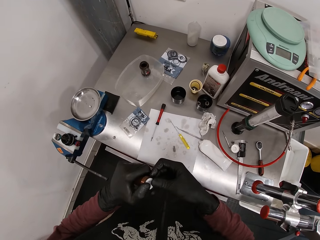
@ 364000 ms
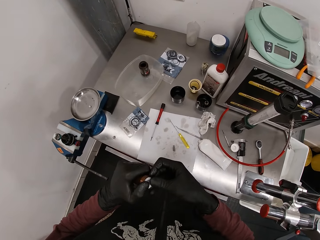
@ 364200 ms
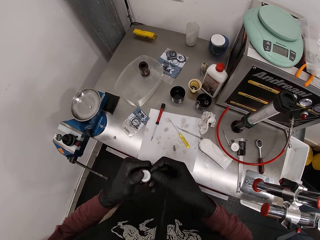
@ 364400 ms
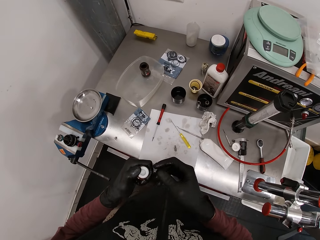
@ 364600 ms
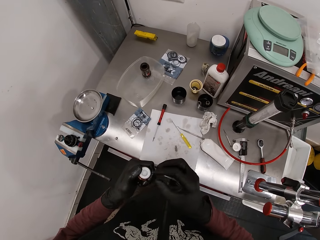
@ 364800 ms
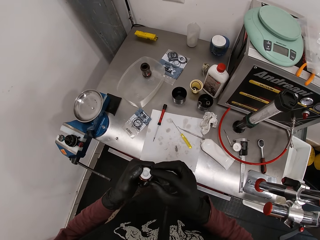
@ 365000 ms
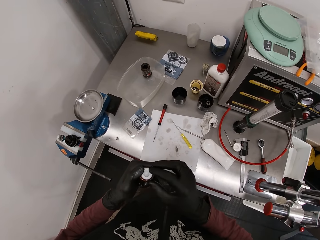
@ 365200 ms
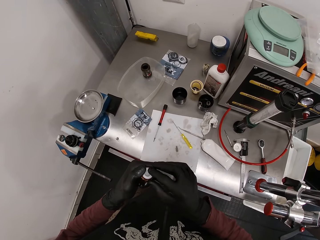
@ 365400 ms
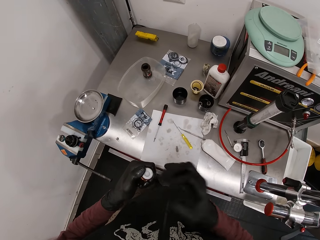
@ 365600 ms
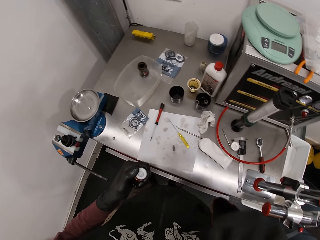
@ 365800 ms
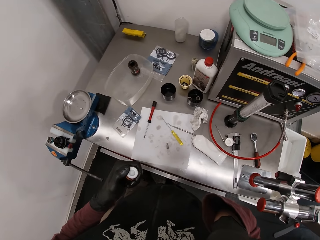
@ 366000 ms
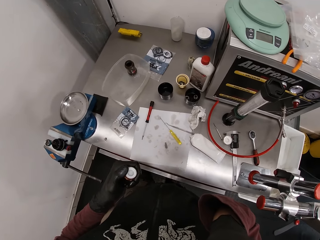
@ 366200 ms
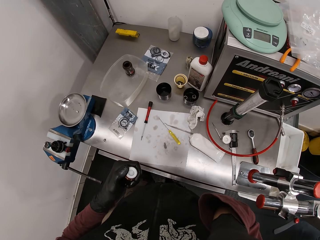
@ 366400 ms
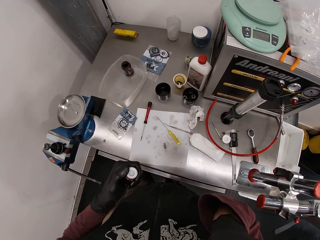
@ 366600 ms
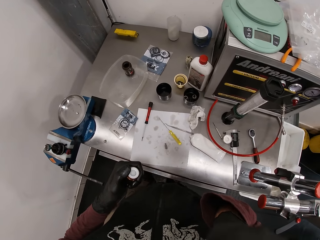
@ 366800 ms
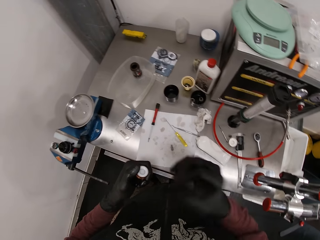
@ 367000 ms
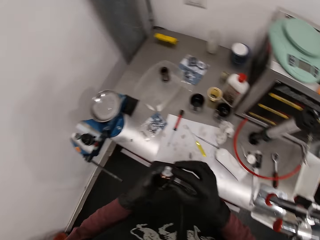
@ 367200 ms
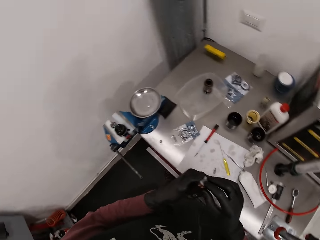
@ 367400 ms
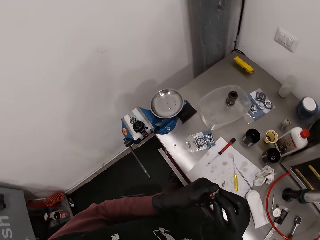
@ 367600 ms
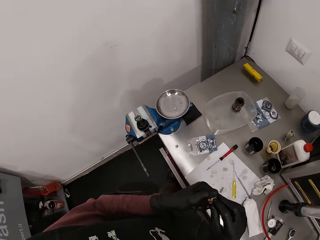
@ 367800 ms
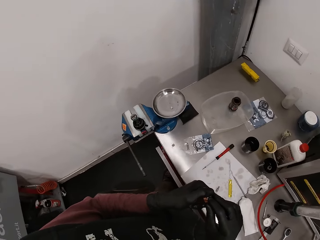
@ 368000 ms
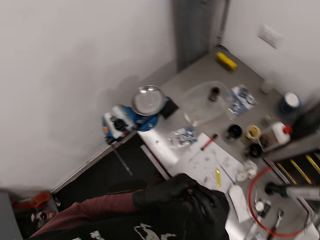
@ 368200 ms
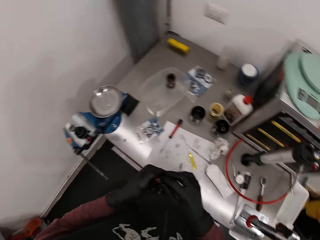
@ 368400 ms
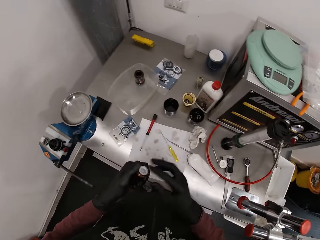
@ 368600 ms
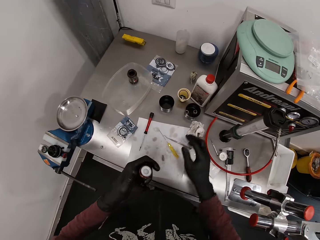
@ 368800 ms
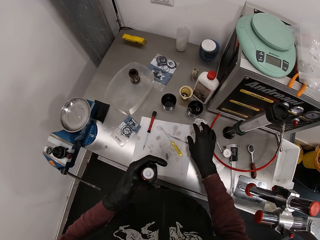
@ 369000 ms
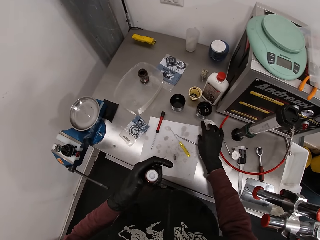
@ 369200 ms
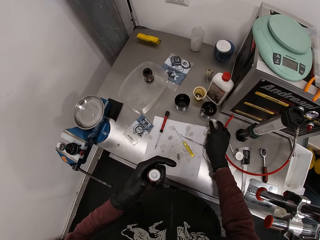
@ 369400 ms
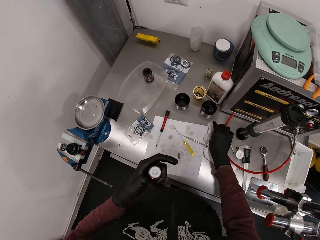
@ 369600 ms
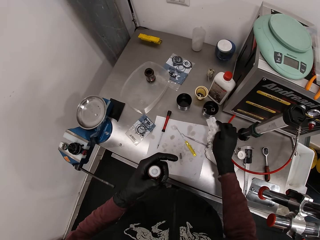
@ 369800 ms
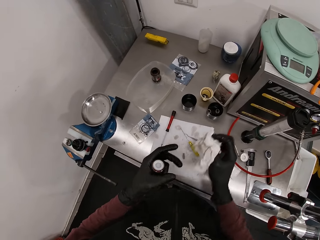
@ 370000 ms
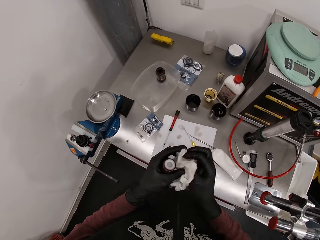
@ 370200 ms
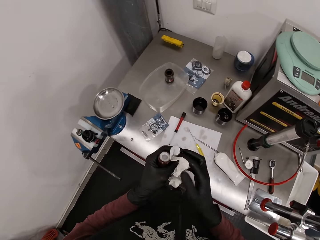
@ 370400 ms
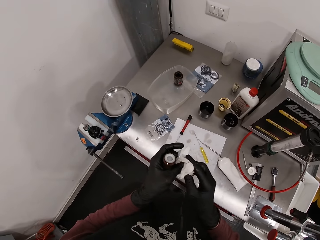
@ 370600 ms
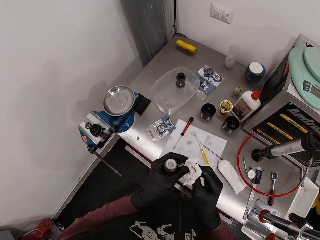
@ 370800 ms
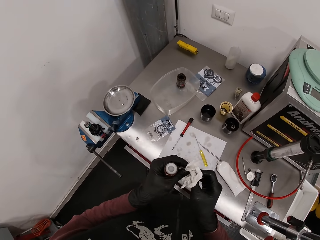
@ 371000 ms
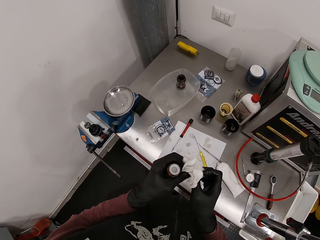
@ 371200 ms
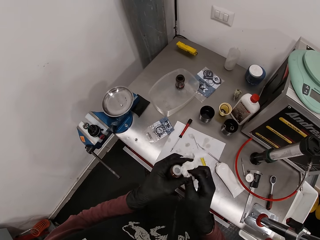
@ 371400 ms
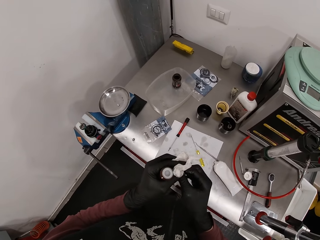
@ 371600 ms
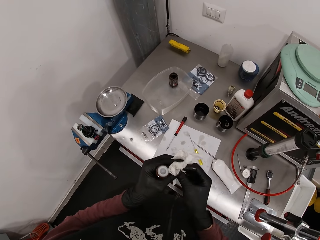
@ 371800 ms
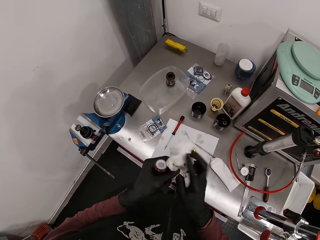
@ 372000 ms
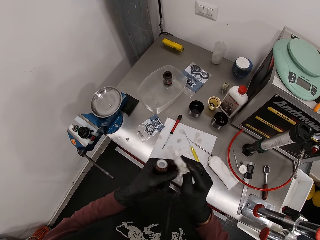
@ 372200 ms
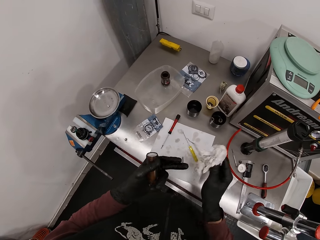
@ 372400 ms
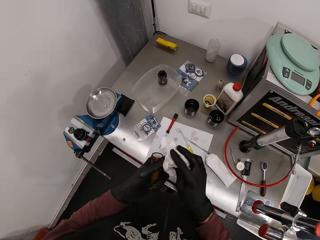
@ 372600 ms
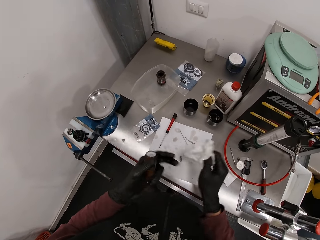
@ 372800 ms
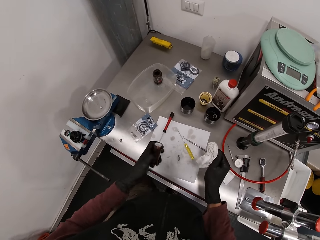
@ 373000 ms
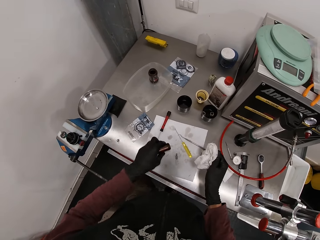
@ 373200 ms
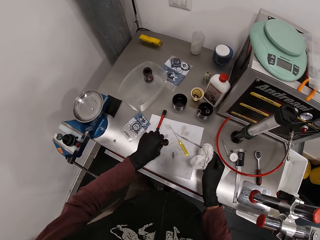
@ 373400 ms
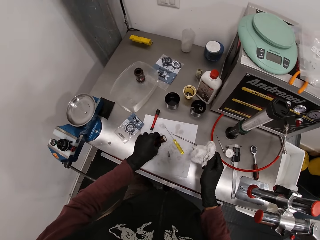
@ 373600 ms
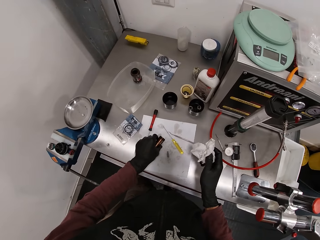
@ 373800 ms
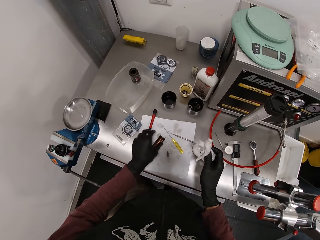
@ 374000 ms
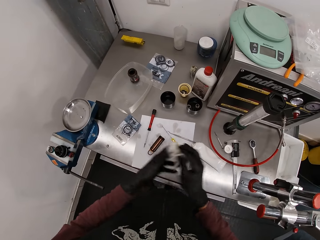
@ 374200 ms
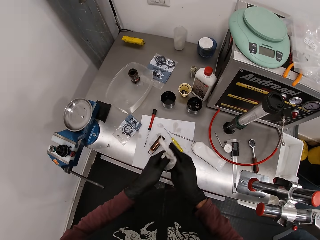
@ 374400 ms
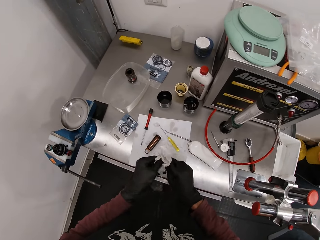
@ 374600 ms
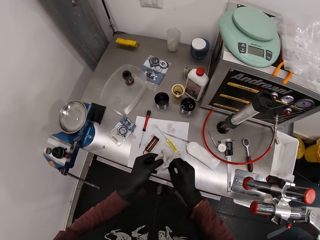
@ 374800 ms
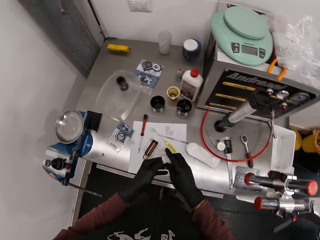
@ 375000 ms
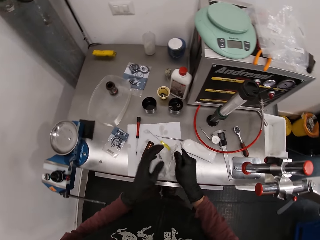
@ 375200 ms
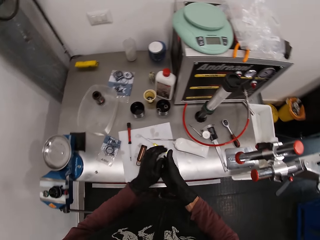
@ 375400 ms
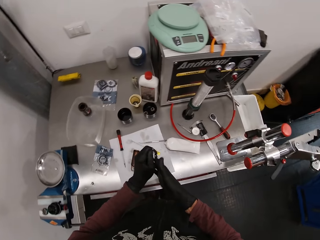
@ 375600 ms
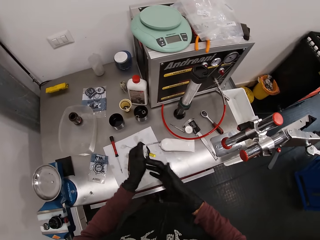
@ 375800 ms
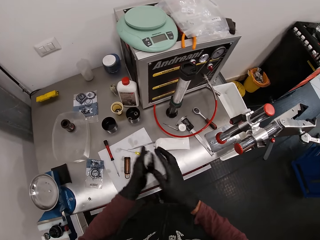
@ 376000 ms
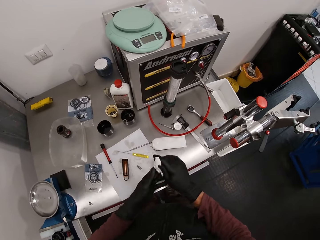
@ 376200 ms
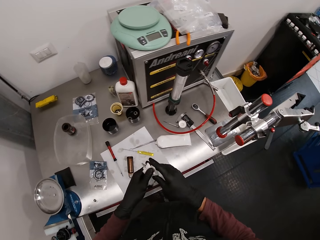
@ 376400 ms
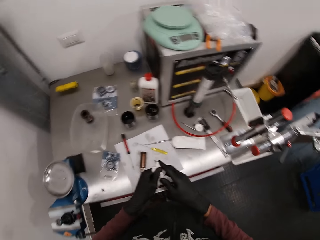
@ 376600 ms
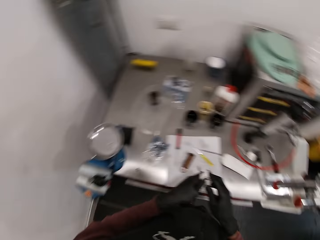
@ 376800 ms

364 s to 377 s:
The camera wearer raises his right hand. He brings down his right hand. He presses the rubber nut into the metal hose with both hands. He takes the tissue from the table with his right hand. He cleans his hands with the tissue. He places the metal hose on the table with his left hand. He cleans his hands with the tissue.

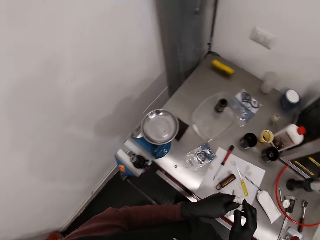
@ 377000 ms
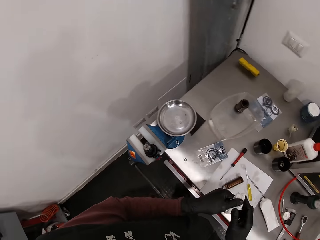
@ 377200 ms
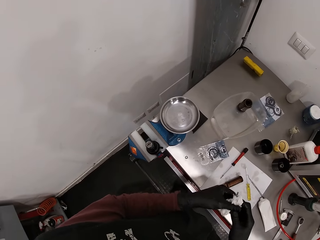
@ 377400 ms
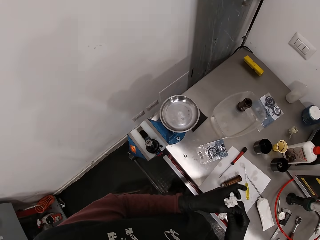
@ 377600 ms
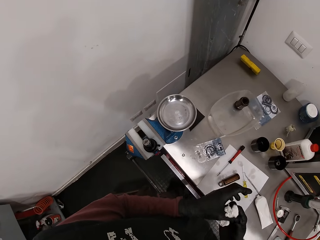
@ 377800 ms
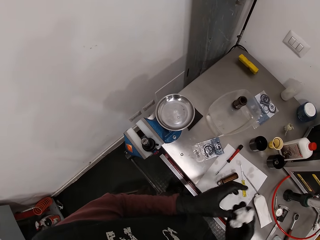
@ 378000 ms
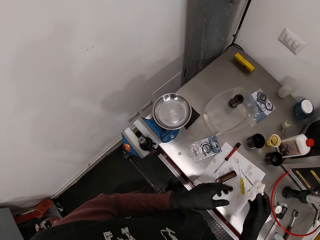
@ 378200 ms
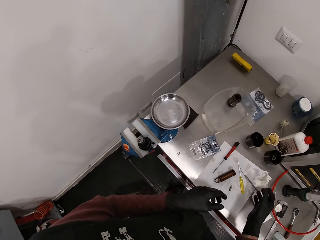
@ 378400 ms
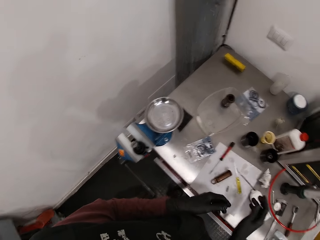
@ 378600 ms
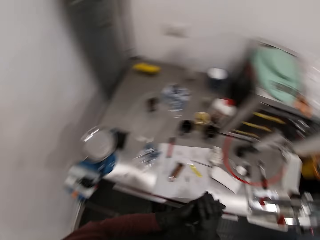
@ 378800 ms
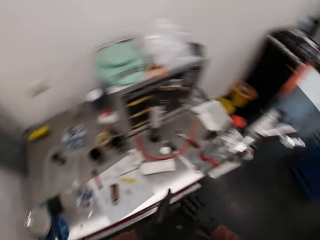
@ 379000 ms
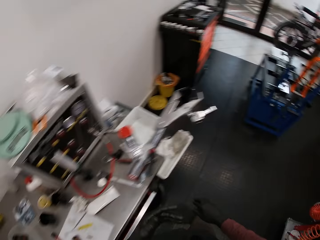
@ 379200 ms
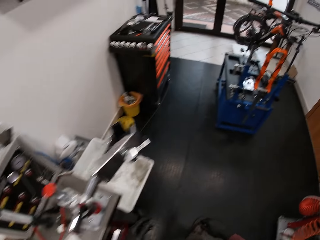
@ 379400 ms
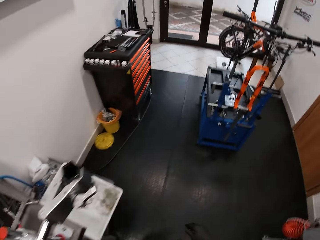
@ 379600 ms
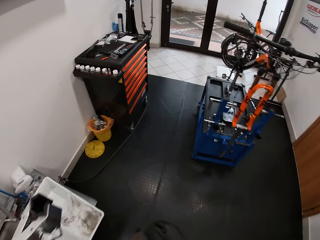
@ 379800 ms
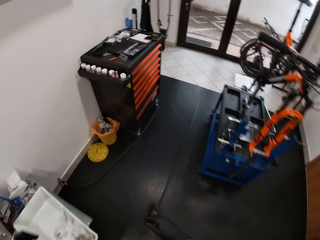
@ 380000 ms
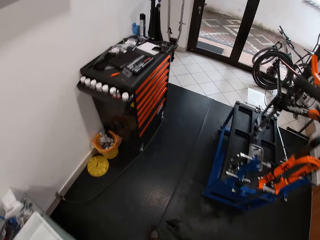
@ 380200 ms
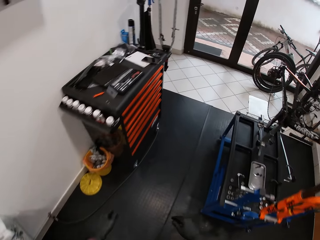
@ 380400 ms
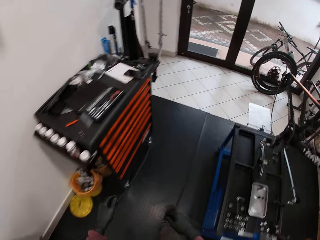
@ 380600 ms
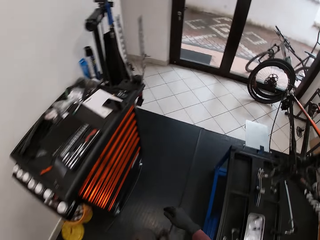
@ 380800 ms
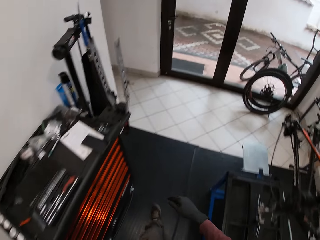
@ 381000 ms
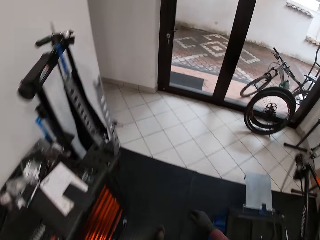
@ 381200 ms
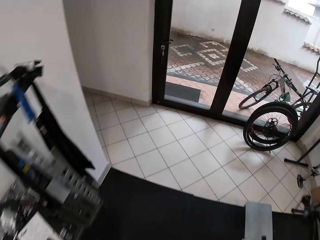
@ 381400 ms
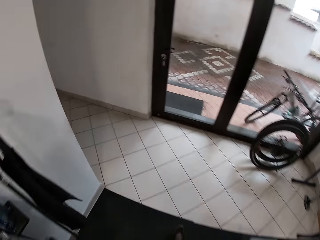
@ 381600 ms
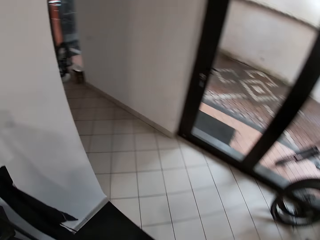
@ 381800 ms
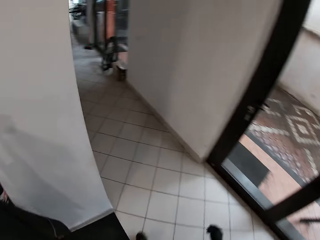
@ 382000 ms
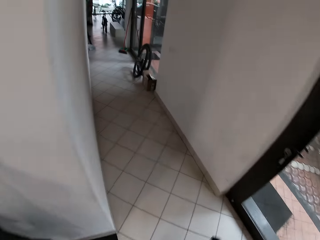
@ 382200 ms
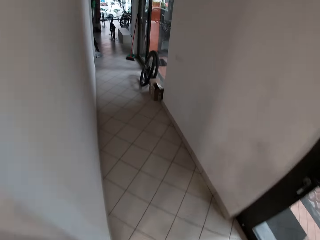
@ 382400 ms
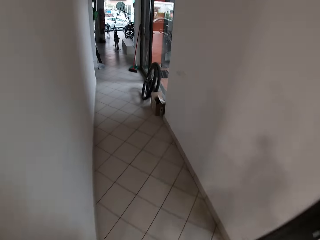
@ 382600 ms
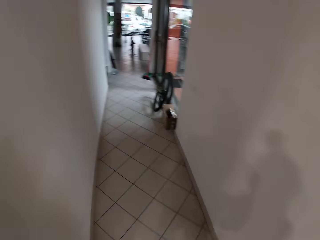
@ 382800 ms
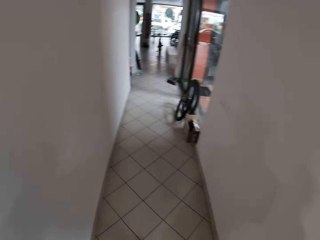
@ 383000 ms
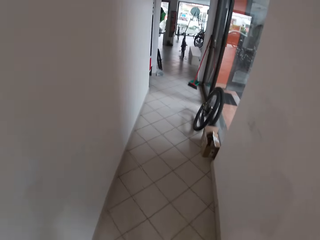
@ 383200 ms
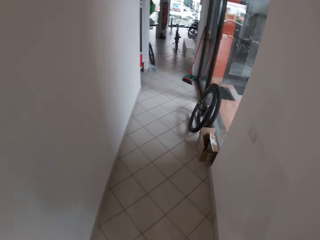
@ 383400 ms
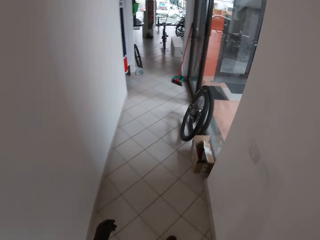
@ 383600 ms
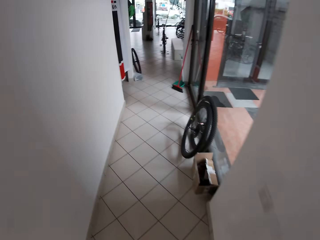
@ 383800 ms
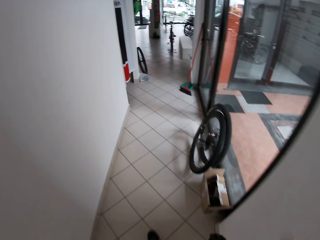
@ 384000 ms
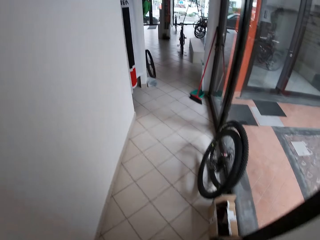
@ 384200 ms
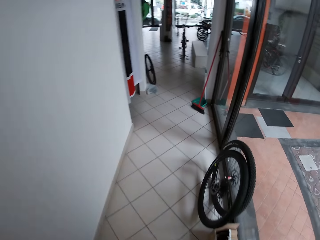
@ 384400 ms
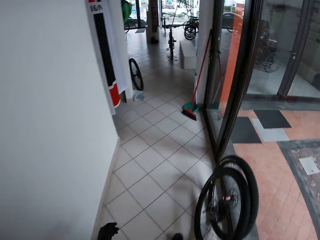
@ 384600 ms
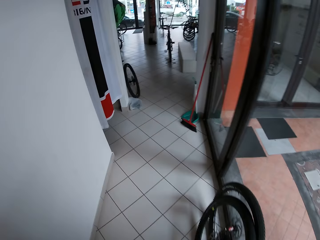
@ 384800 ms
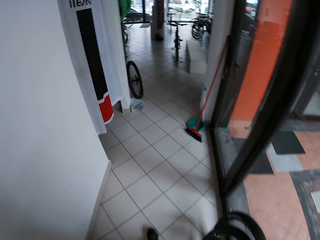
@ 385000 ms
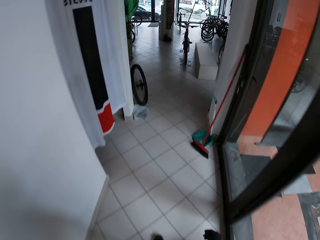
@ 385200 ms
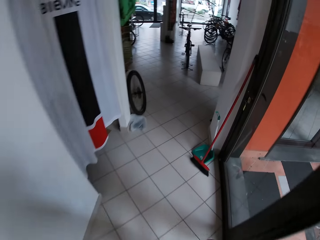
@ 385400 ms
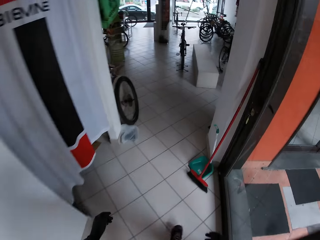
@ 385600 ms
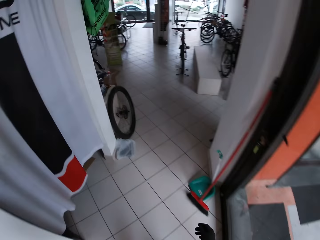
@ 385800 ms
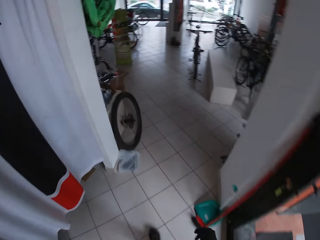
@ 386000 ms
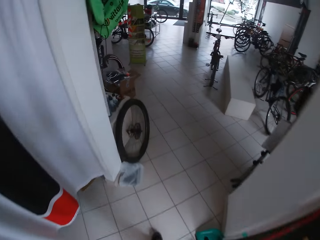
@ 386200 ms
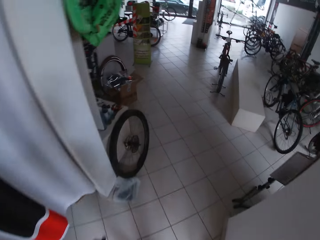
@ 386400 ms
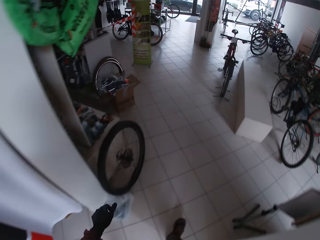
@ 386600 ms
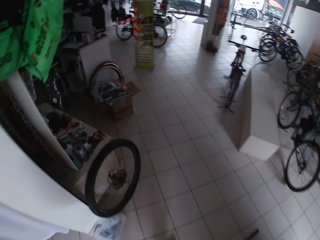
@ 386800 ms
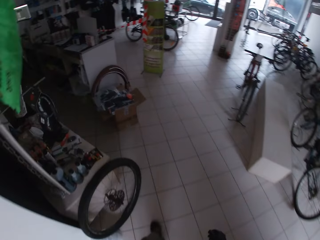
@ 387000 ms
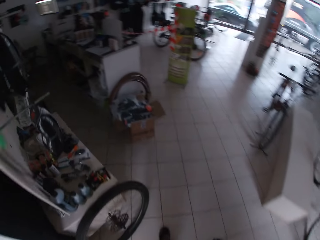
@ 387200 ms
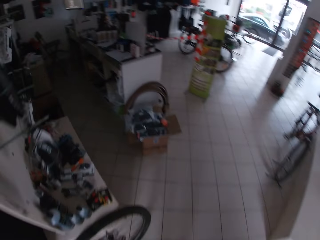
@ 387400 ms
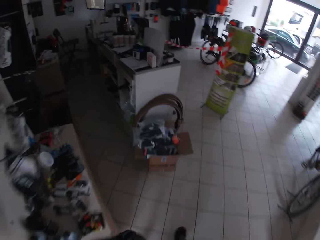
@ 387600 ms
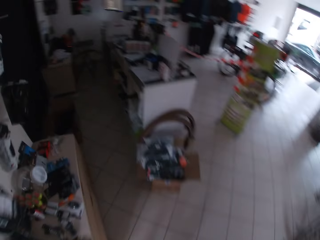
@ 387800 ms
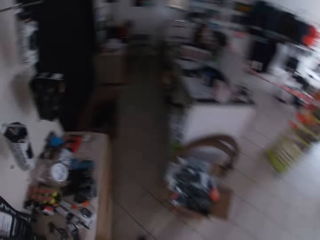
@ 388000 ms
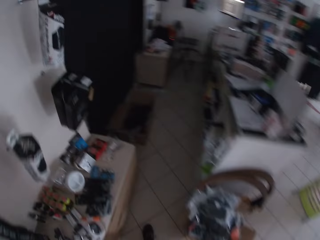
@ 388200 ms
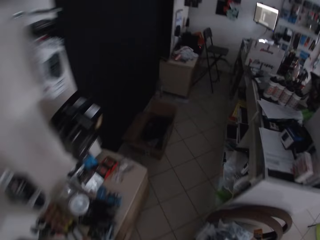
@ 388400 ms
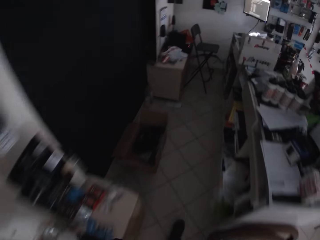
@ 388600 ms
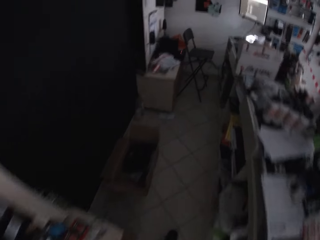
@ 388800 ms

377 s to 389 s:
The camera wearer throws the tissue on the table with his right hand. He rubs both hands together. He walks into a lobby. He walks into a room.
